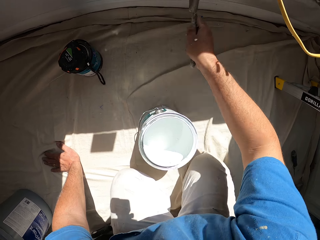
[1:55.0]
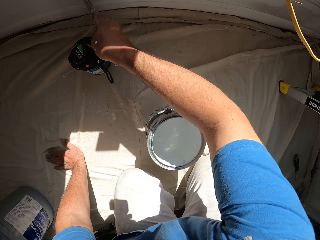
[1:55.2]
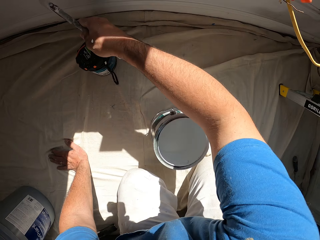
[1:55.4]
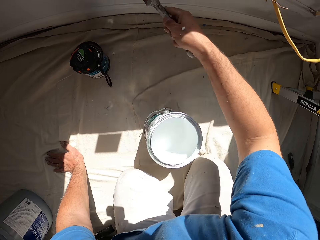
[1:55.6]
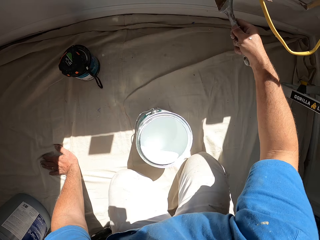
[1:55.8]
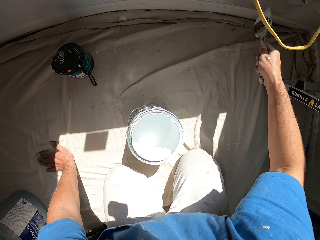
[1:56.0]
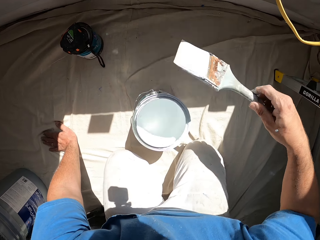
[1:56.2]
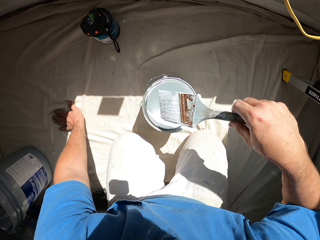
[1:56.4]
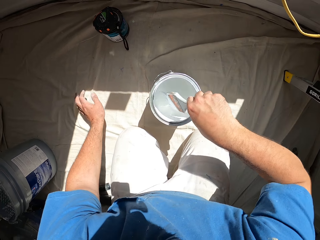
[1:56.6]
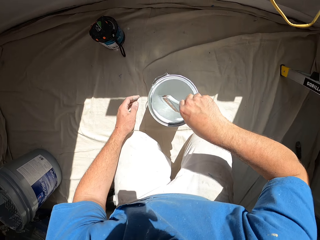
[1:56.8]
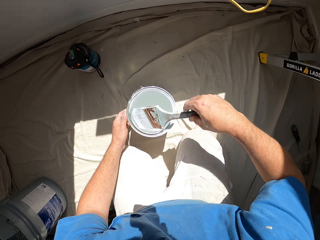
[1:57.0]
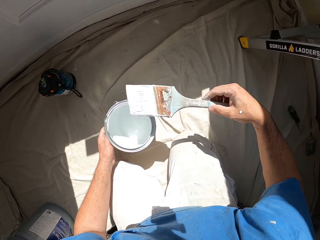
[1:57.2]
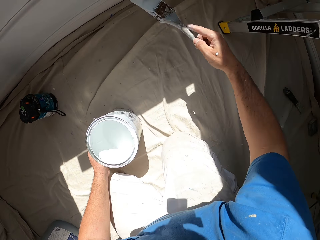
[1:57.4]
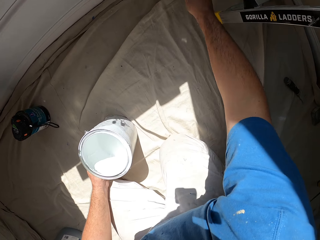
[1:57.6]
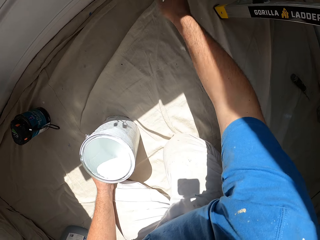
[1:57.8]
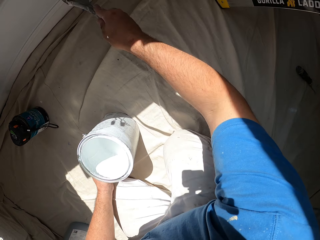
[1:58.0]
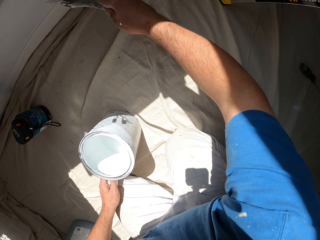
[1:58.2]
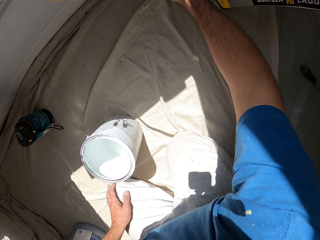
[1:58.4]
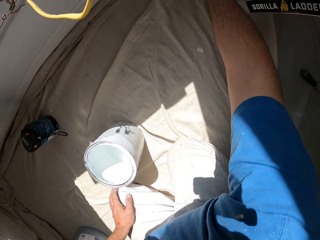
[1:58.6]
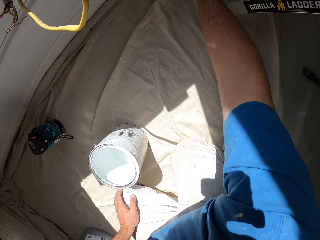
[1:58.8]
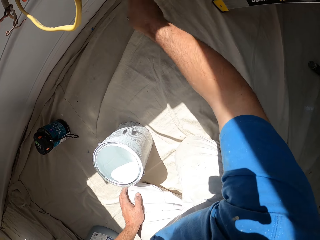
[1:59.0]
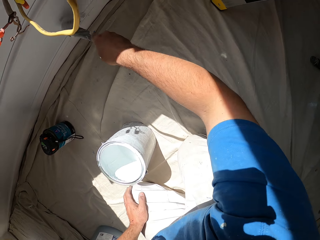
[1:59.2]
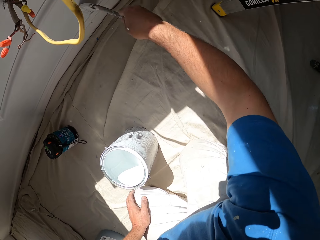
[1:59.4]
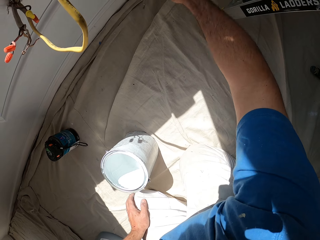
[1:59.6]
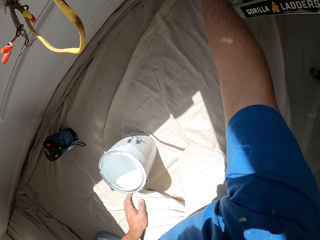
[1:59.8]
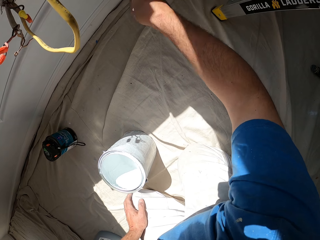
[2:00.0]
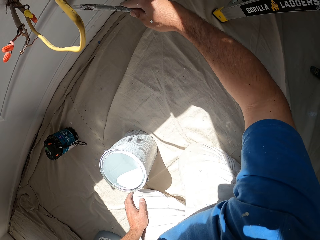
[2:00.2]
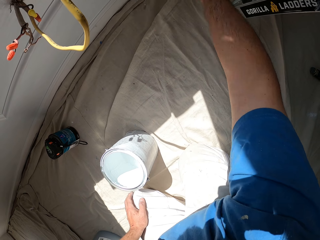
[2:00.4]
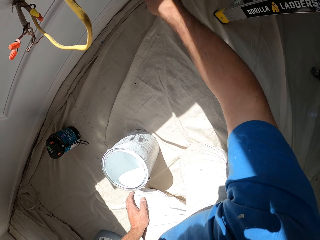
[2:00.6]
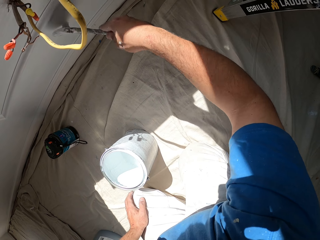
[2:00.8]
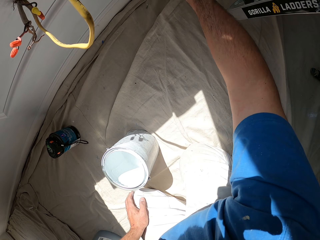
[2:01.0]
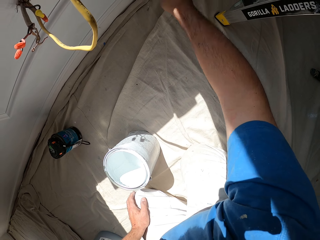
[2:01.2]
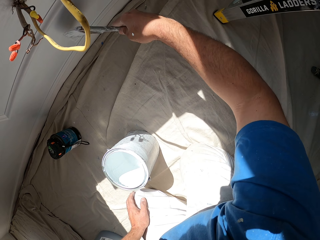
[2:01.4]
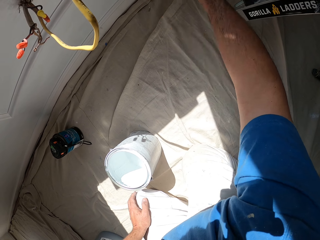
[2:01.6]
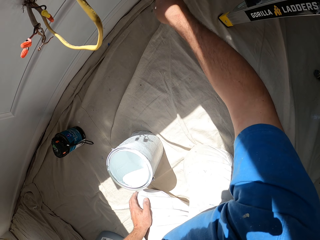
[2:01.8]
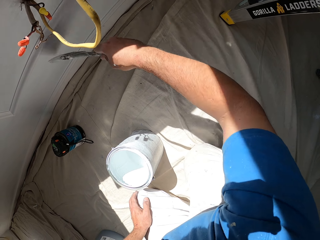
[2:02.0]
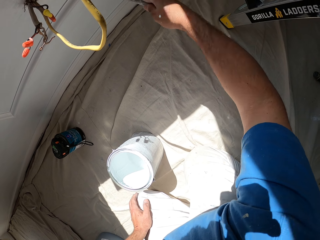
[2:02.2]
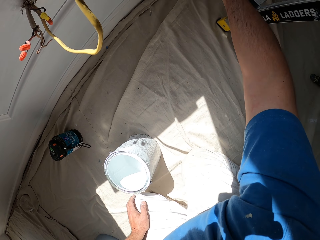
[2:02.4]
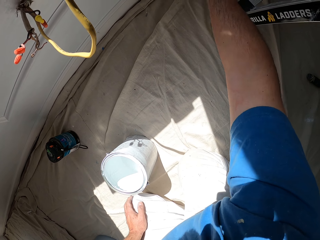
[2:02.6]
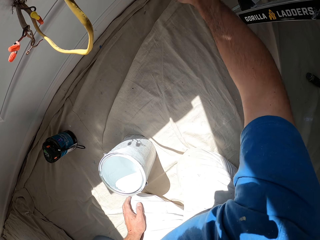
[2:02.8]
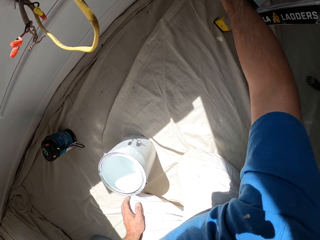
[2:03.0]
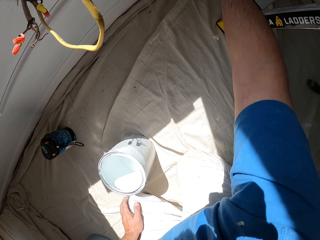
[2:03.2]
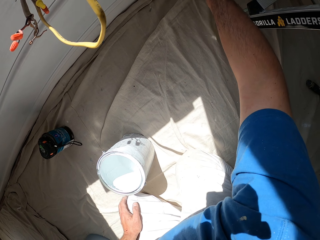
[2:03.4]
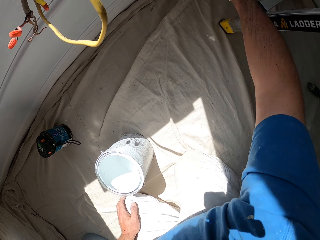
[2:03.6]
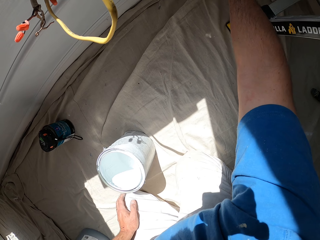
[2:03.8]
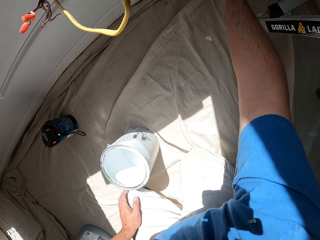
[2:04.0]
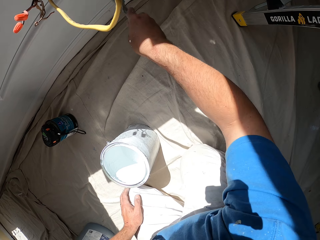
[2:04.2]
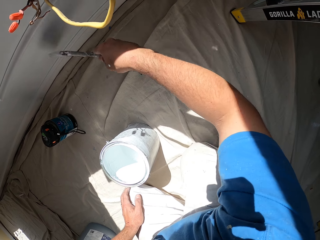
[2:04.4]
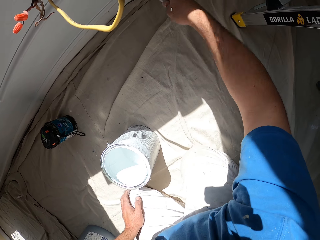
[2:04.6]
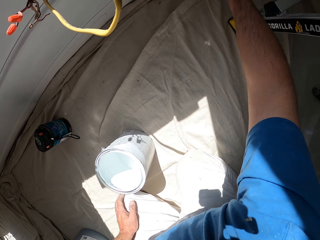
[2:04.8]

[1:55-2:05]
The camera wearer scoops up paint with the paint brush from the paint can. They paint a part of the wall with the paint brush.

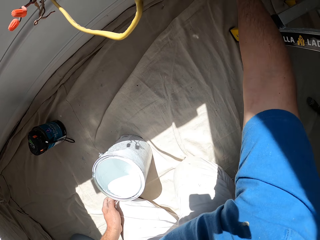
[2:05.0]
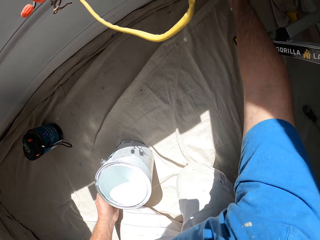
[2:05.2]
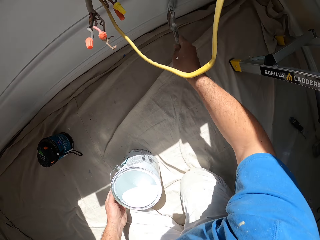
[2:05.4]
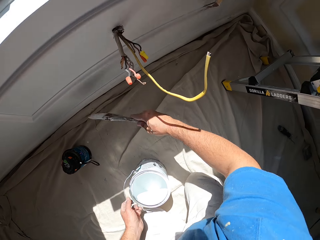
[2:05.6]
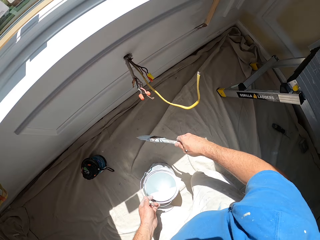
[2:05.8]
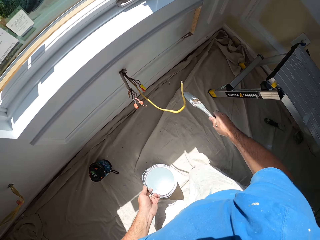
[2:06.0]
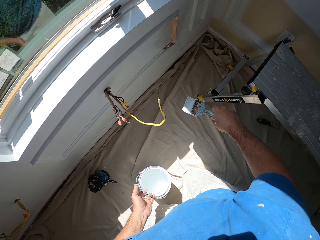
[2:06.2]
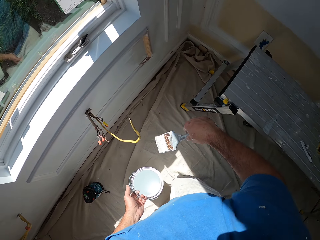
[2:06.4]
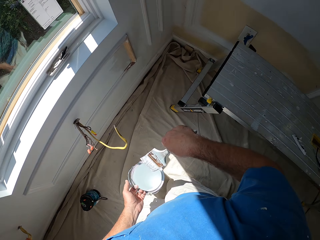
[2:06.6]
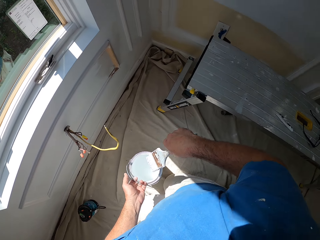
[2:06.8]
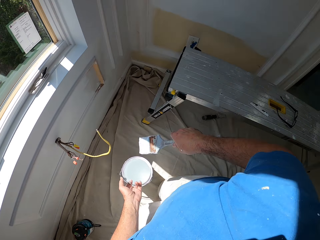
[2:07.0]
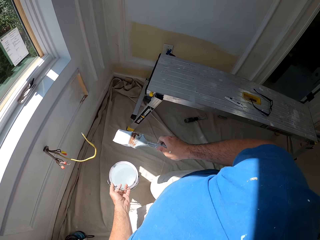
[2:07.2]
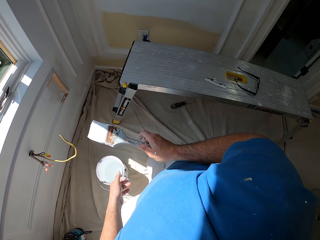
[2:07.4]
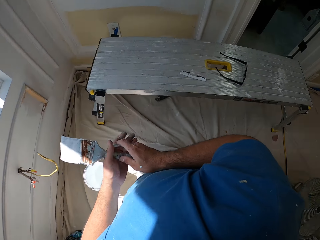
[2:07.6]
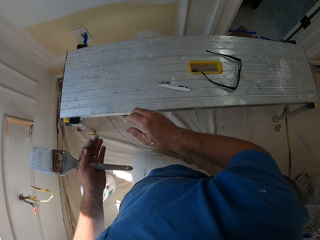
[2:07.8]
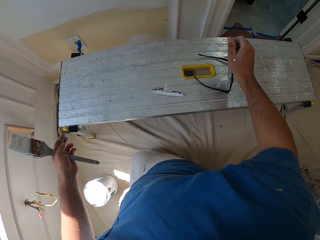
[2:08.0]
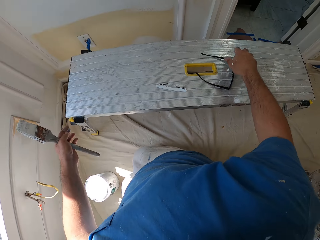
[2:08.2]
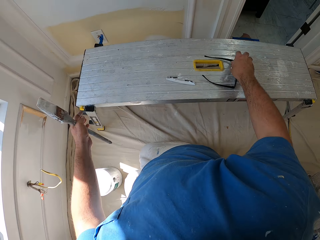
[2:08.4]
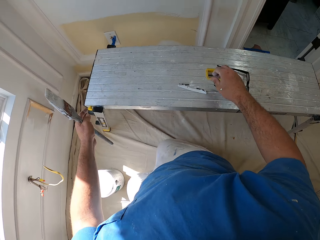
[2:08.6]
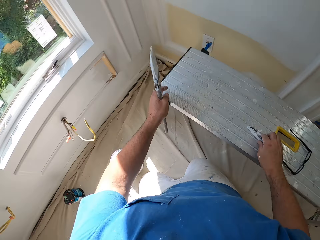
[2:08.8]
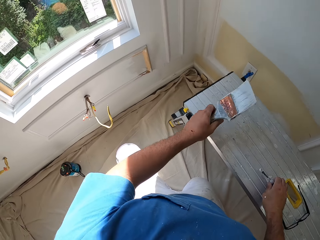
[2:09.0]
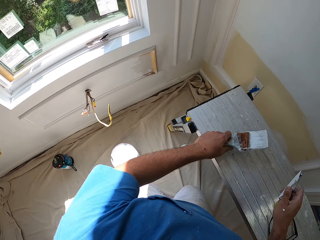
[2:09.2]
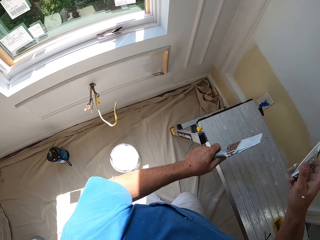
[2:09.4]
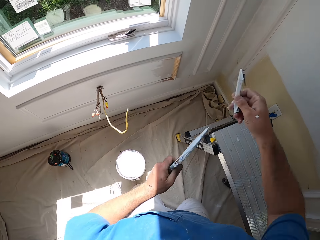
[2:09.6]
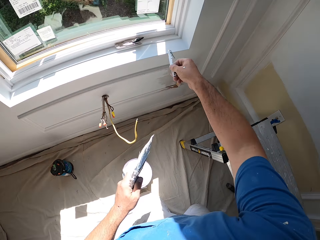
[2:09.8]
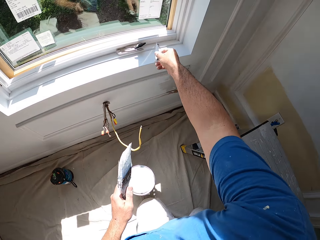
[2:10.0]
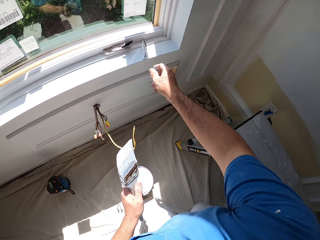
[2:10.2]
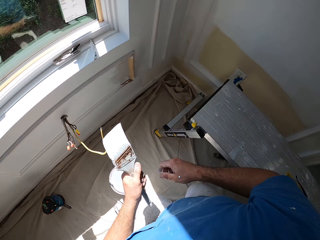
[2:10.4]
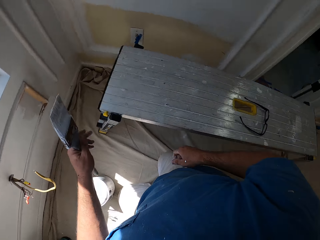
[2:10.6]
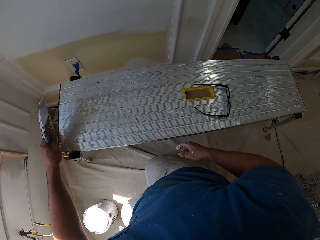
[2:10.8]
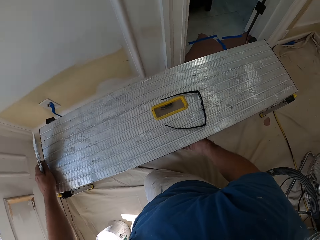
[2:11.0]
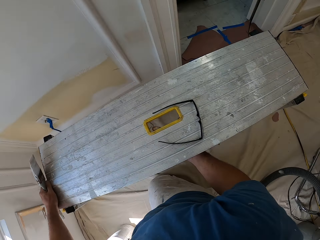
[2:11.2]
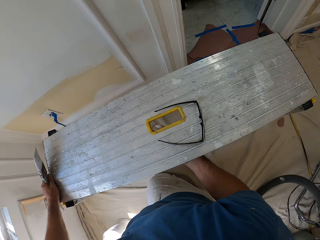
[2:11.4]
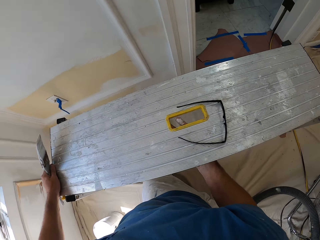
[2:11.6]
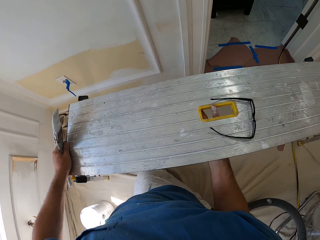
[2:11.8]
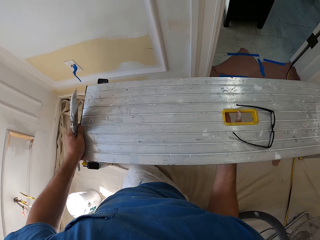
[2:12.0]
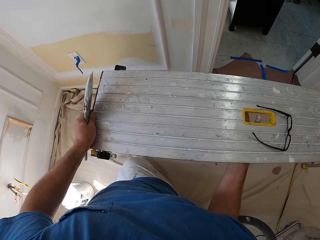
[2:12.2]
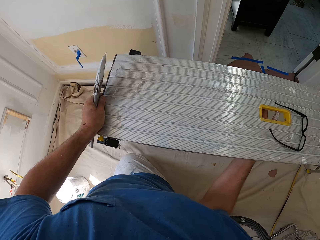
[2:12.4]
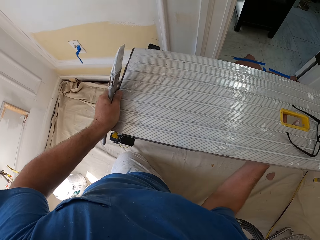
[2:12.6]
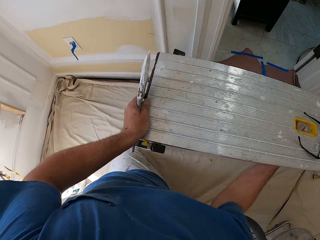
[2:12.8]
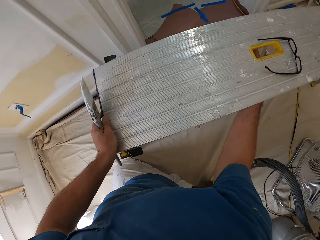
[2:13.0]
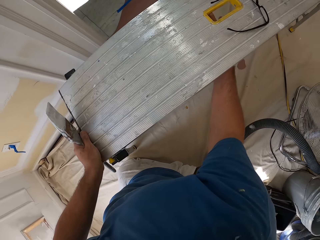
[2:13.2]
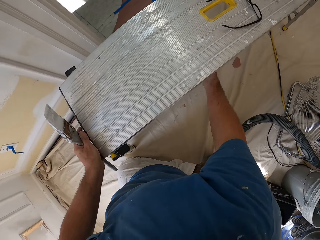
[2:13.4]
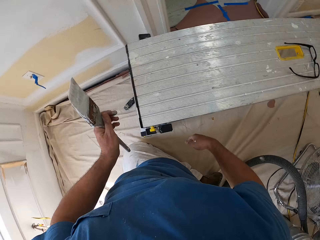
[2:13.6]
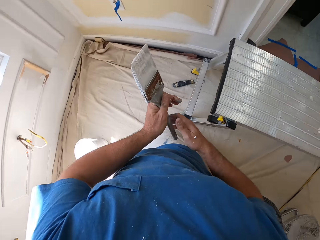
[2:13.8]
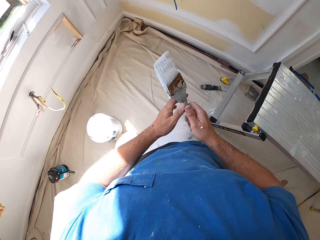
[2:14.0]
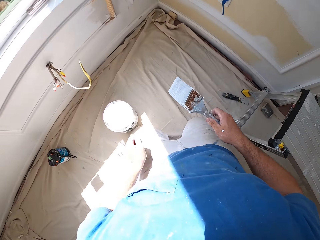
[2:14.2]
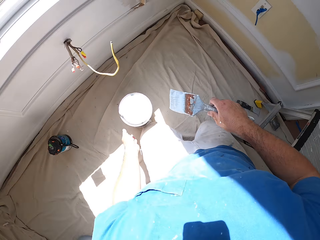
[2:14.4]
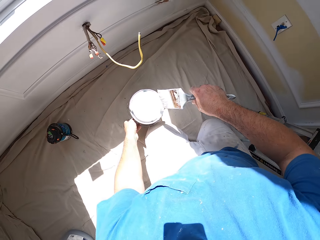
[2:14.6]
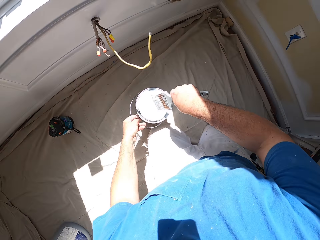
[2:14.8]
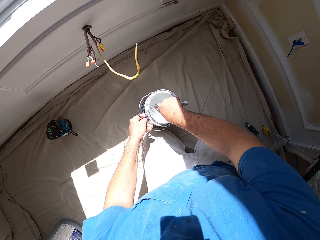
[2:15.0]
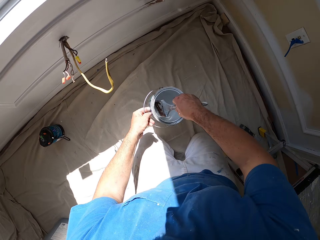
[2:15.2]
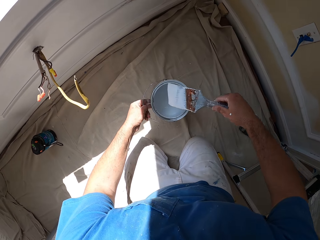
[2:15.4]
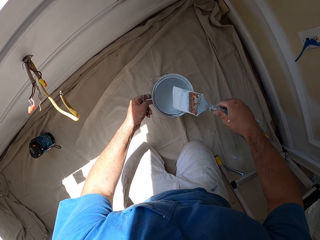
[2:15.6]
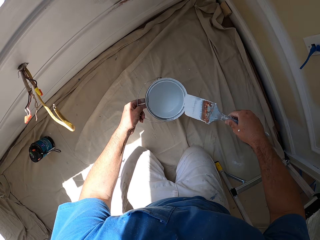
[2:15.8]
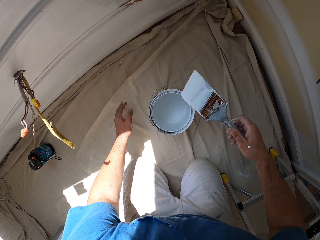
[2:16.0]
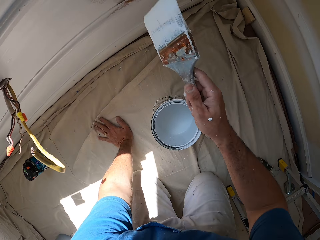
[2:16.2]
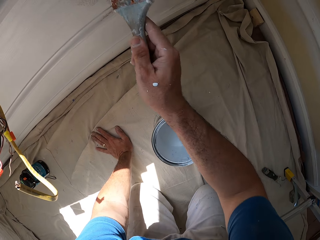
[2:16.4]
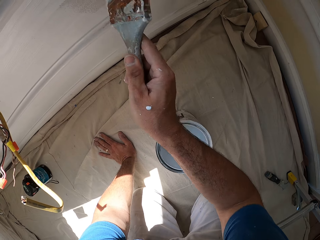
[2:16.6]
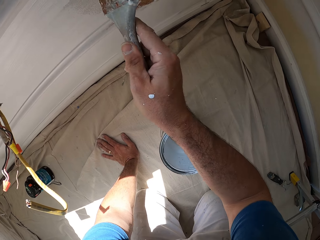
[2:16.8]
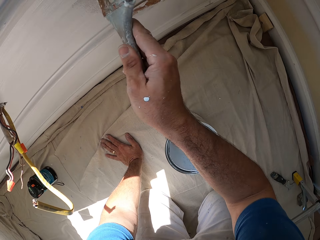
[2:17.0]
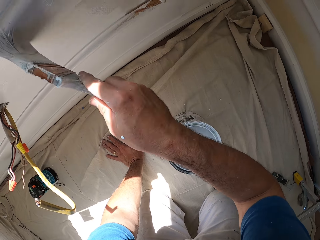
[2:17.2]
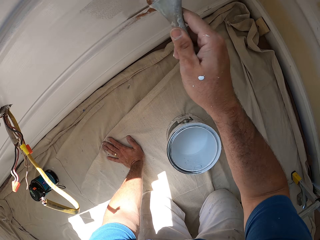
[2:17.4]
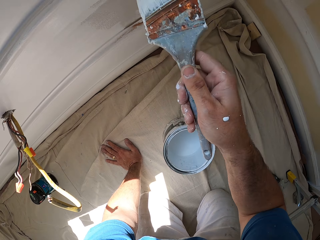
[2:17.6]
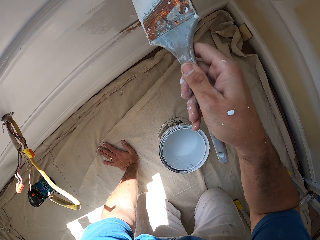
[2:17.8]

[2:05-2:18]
The camera wearer moves the can. He stands up from the floor. He dips the paint brush in the paint tin. He puts the paint brush in the other hand. He touches his hand on the table. He picks up the window crank handle on the table. He puts the window crank handle on the window. He moves the table with his hand. He puts the paint brush in the other hand. He picks up the paint can from the floor. He scoops up paint with the paint brush from the paint can. He drops the paint can on the floor. He paints a part of the wall with the paint brush.
